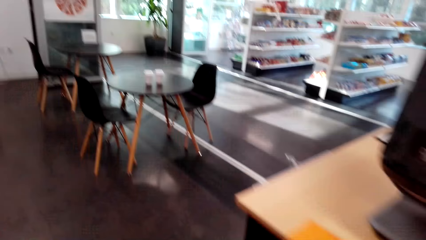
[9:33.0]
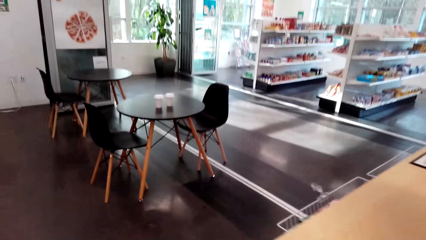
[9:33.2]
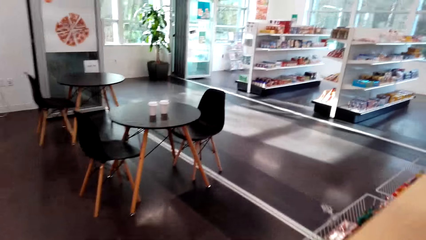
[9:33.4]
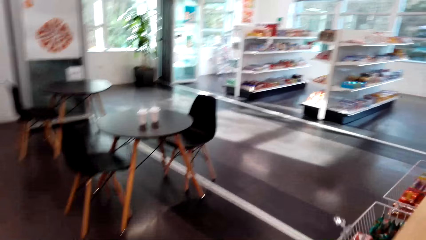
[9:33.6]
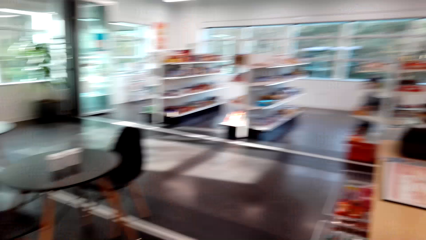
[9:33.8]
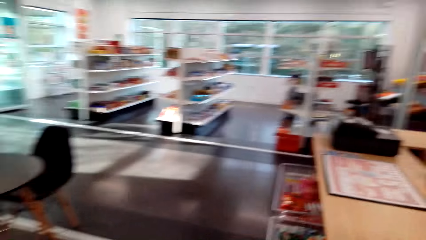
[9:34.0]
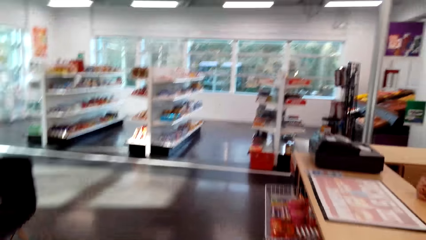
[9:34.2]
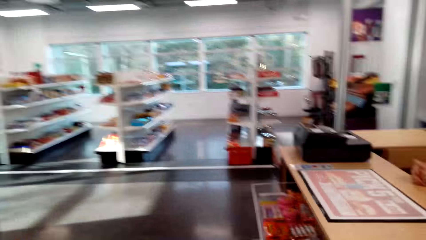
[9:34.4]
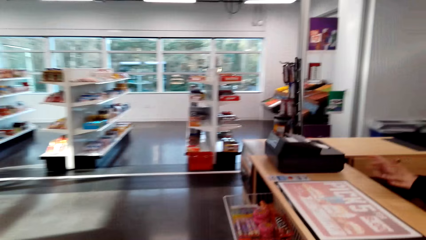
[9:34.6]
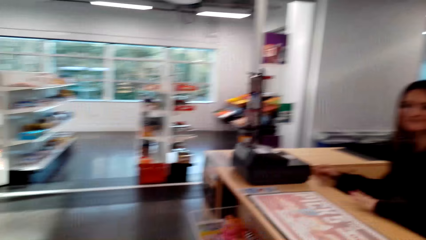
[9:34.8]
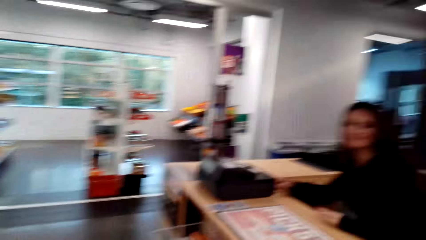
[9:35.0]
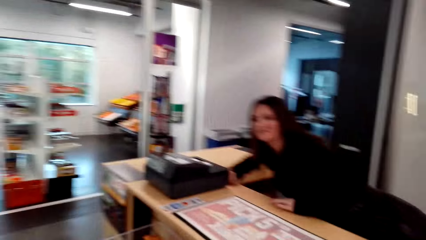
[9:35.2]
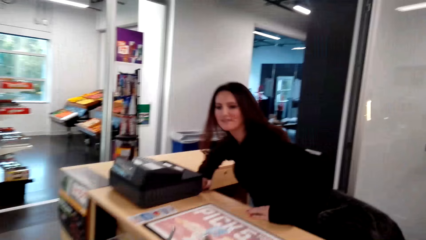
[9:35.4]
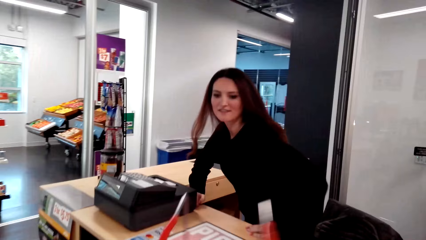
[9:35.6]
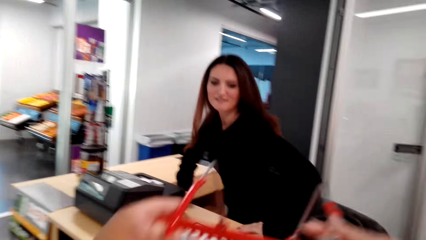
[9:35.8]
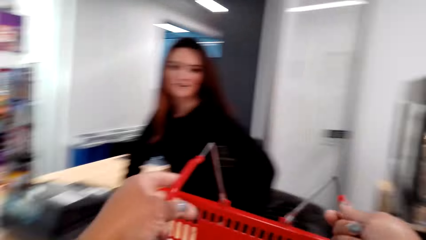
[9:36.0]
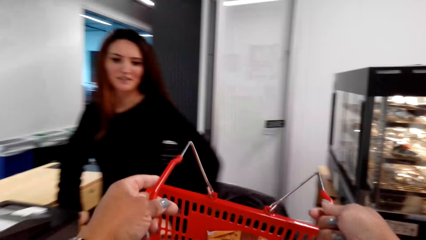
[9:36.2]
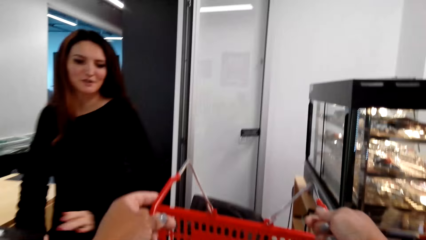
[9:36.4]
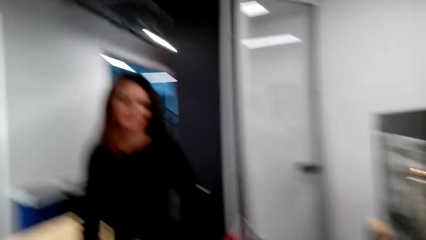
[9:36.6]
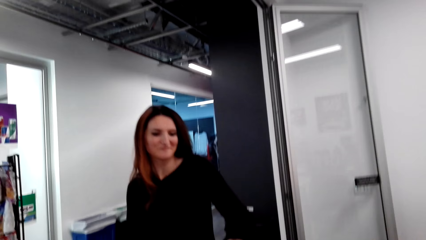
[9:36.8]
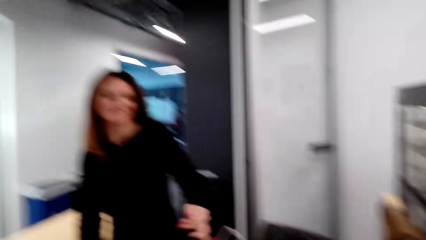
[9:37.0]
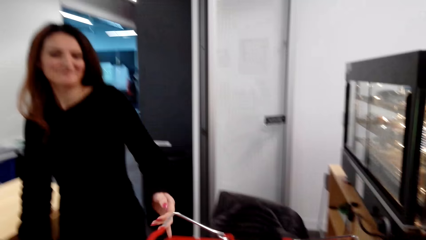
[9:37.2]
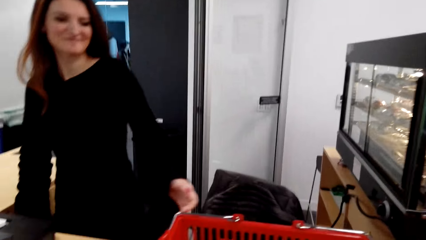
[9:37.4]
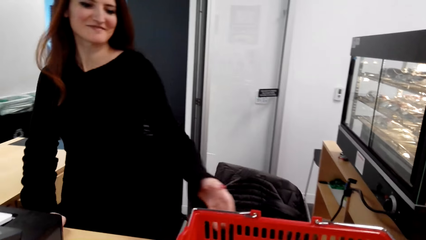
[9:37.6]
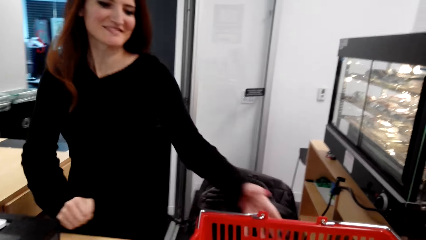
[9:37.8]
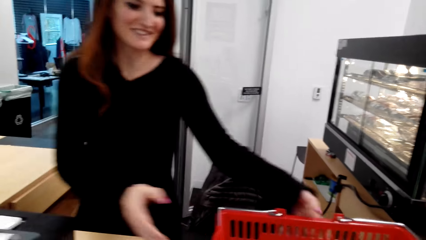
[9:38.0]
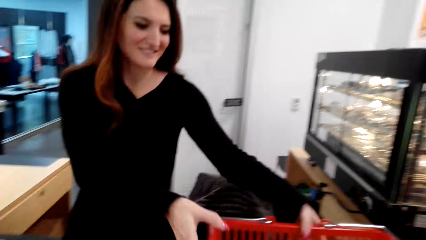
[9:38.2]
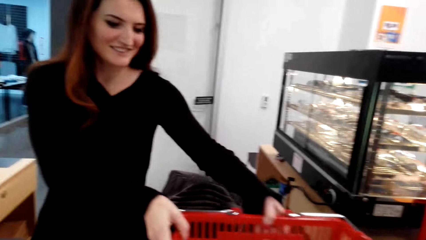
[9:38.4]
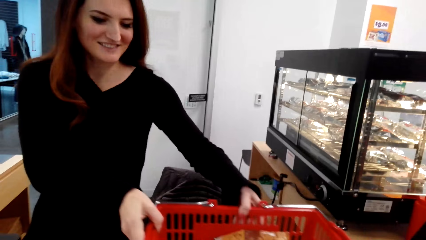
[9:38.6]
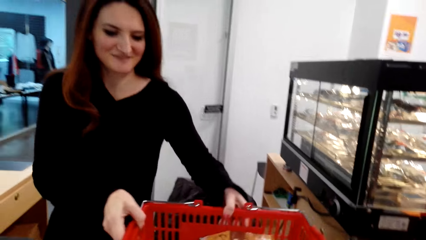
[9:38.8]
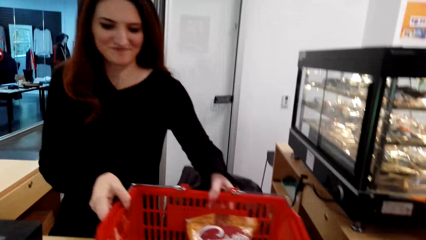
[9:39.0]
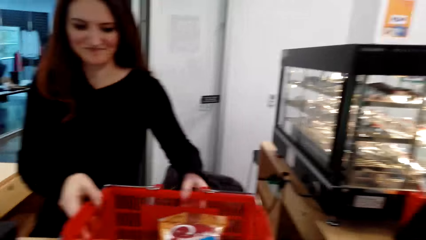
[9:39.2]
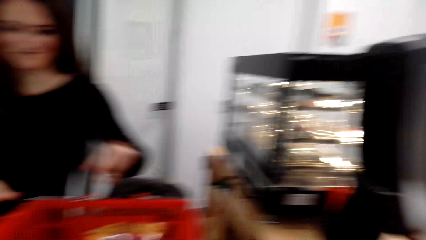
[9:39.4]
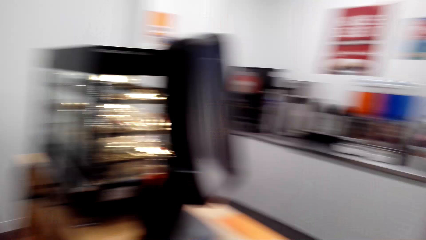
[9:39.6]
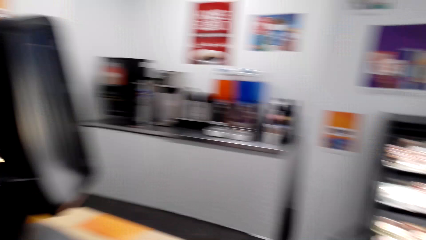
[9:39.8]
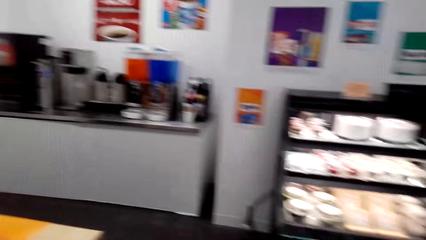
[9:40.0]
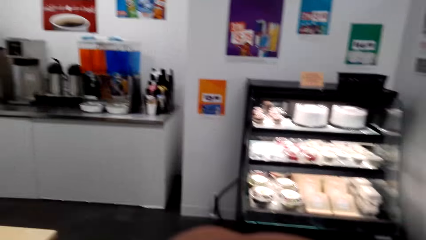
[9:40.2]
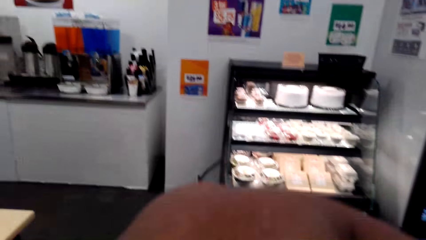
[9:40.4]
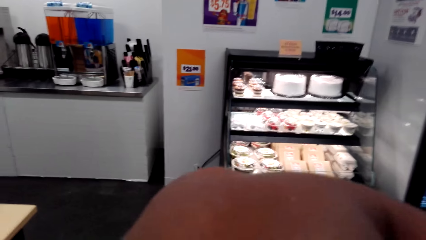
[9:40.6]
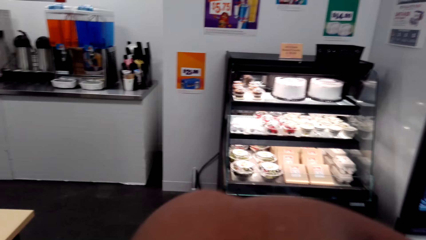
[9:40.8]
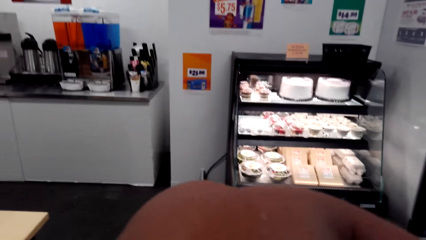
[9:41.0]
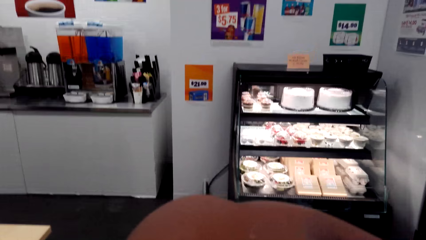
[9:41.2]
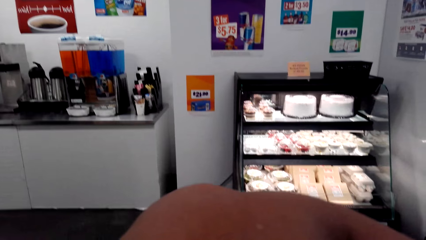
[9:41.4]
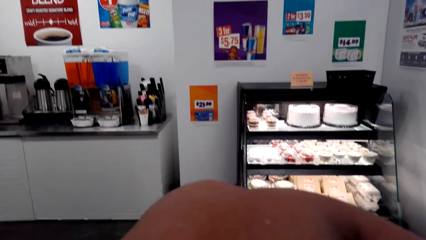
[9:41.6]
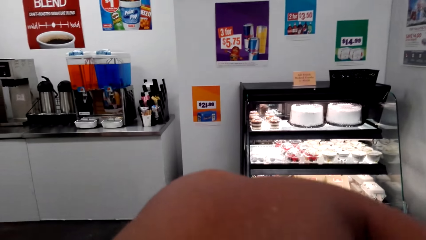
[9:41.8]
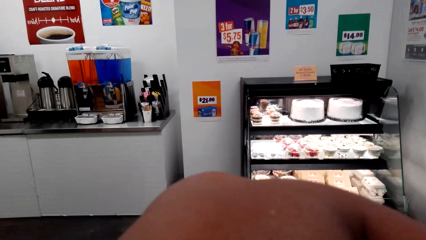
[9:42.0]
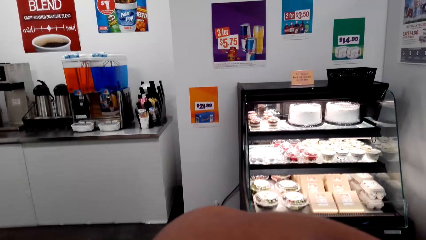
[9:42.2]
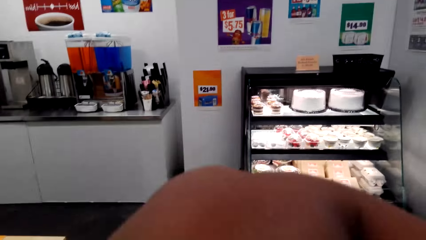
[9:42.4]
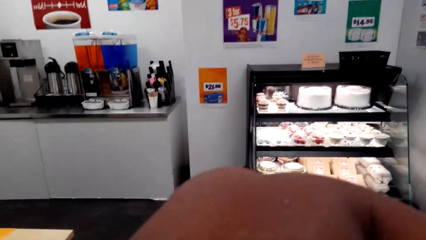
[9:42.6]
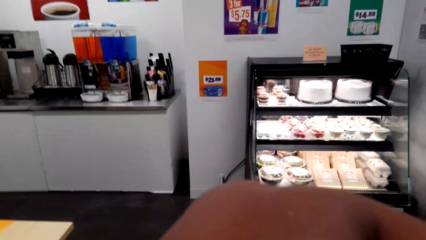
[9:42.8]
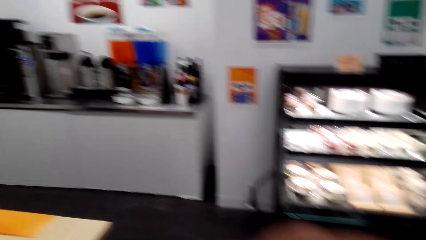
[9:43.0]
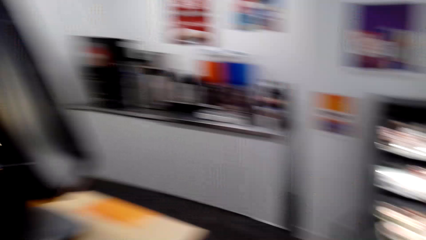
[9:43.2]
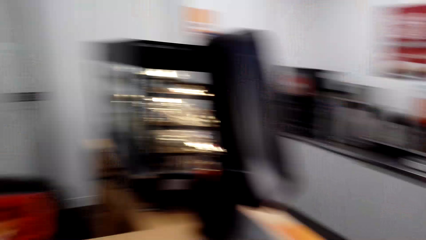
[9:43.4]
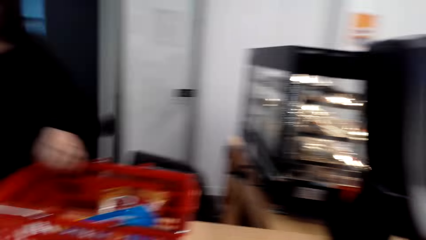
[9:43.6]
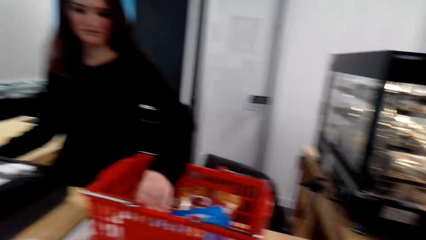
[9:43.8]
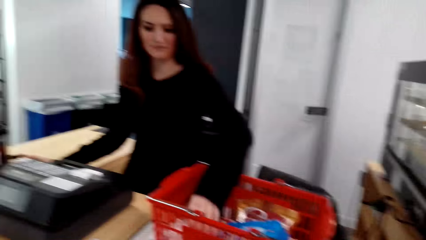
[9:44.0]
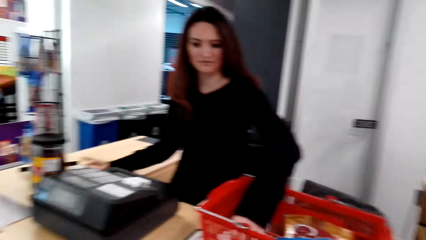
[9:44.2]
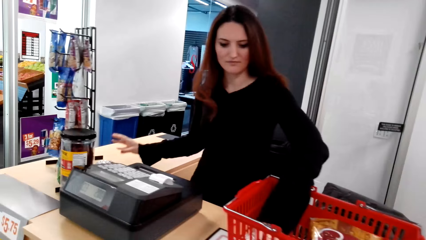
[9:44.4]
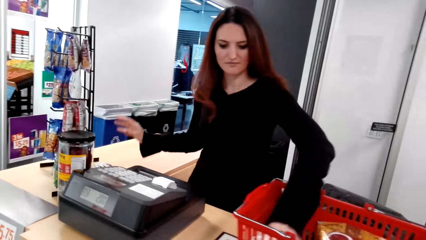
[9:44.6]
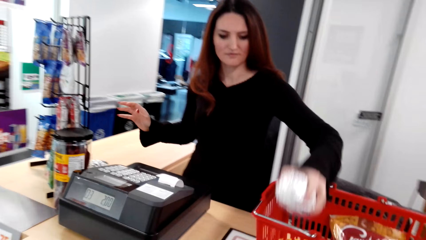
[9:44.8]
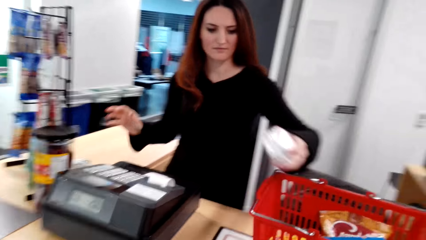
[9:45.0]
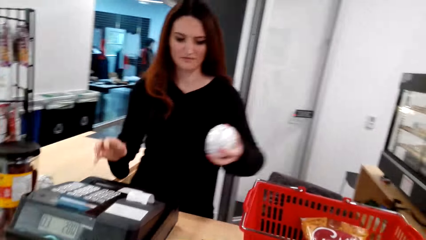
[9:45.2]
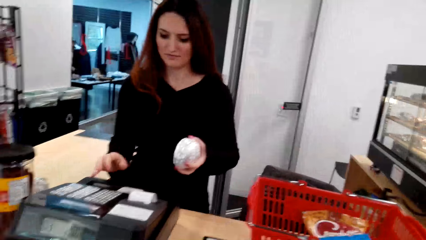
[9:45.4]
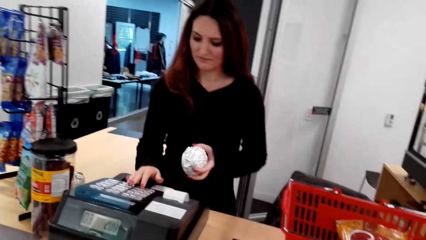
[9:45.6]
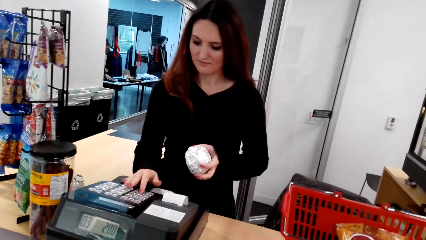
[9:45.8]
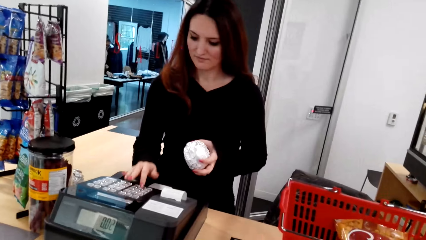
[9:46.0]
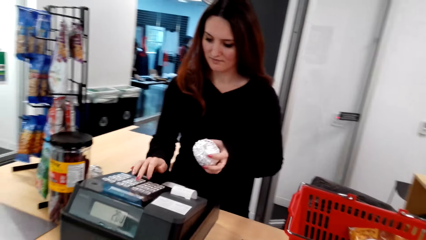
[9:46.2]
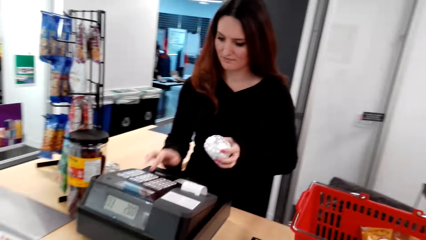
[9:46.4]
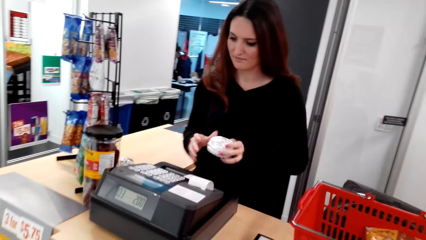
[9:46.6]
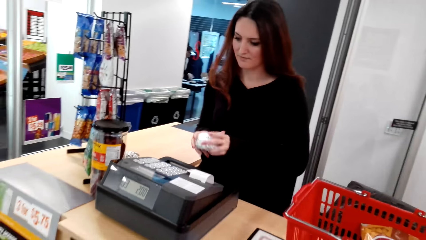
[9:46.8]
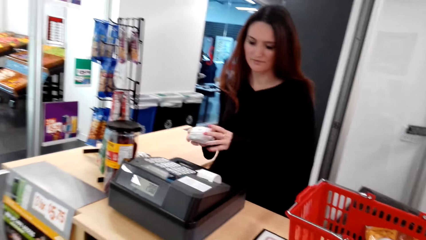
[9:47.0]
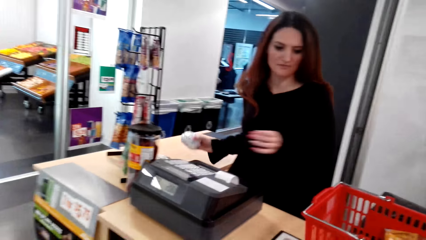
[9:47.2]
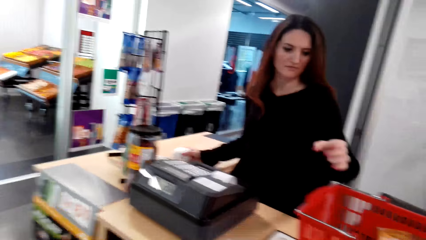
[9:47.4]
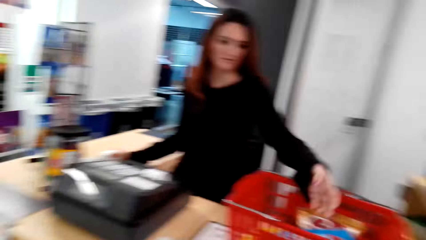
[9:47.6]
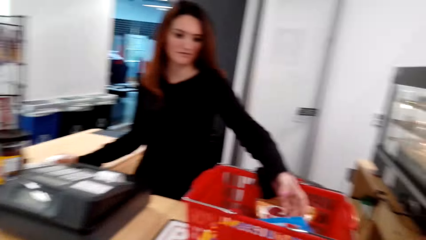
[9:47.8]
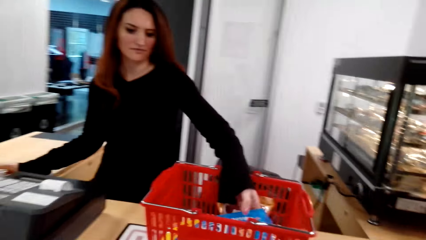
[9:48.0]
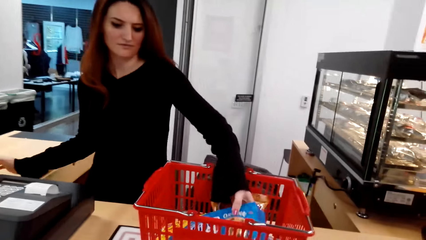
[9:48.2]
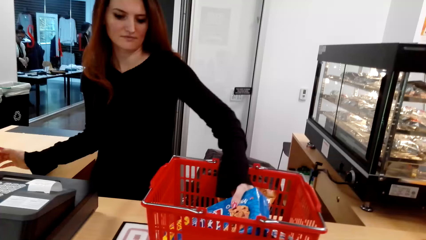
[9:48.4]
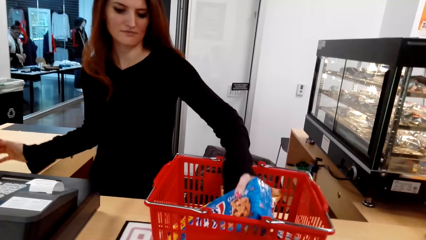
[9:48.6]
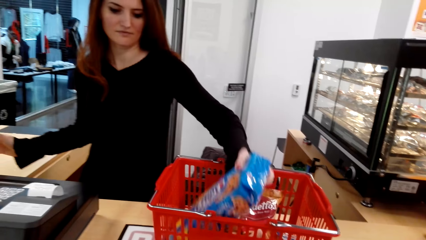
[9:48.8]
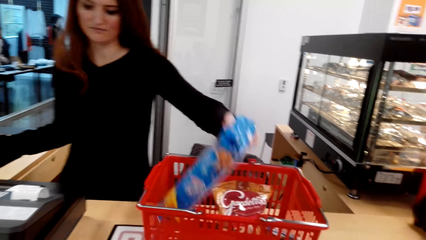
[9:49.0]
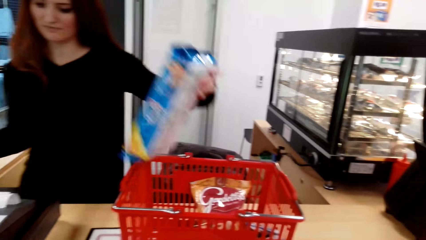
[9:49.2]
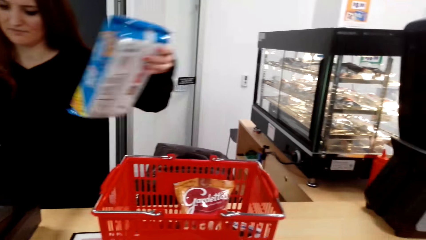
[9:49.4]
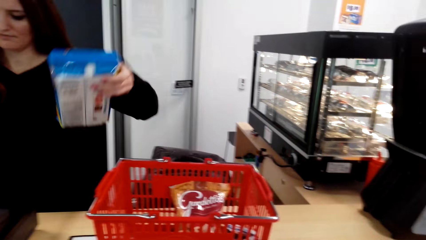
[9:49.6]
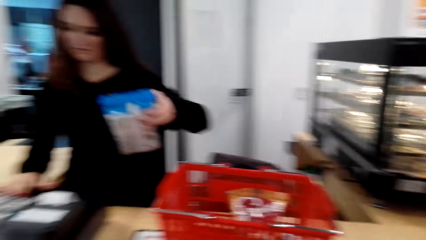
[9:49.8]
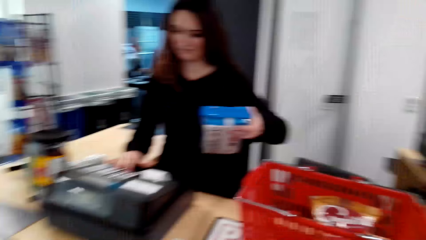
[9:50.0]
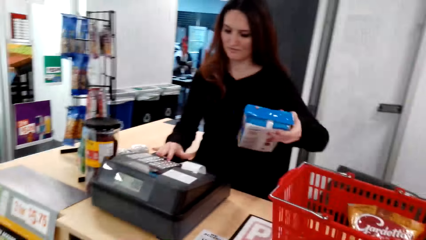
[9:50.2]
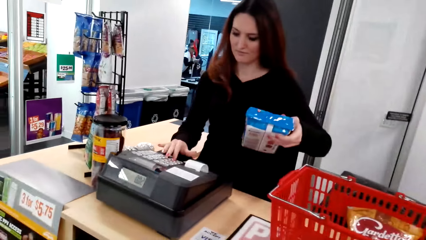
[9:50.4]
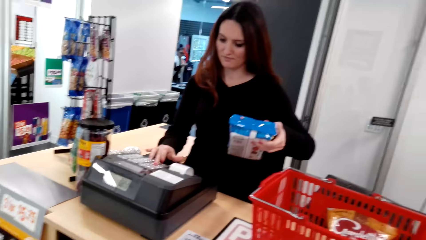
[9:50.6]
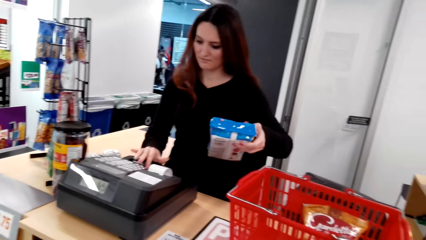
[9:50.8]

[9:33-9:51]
The camera wearer walks around the supermarket. A lady sits at the counter. The lady stands at the counter. The camera wearer passes her shopping basket at the counter. They converse. The lady picks up the shopping basket. The lady pulls the shopping basket. The camera wearer looks around. They cough with the hand on the mouth. They raise a hand. They look around. The lady keys in the prices of the goods in the basket in the machine. The lady picks up something, fills the smart cash register, places something on the table, and picks up something.
